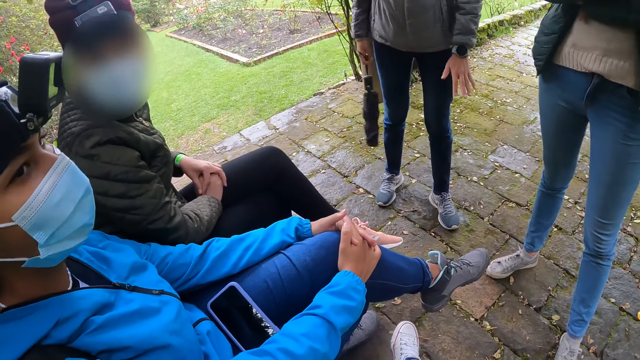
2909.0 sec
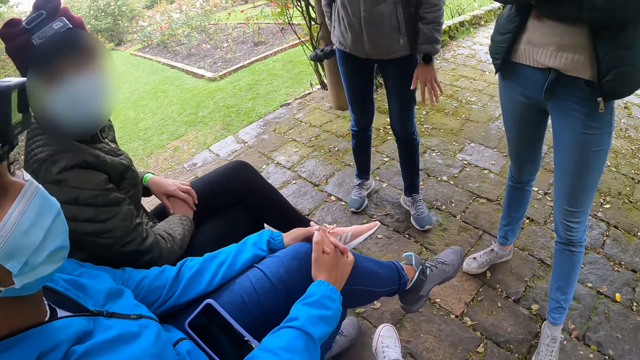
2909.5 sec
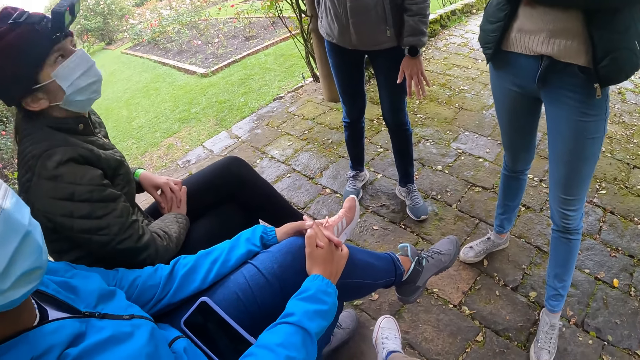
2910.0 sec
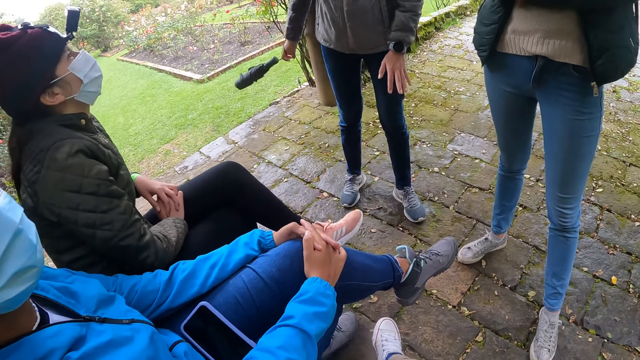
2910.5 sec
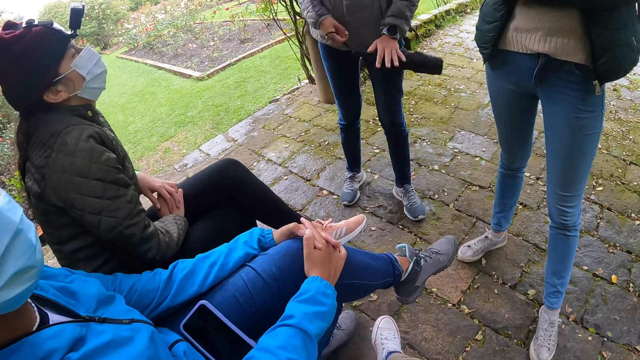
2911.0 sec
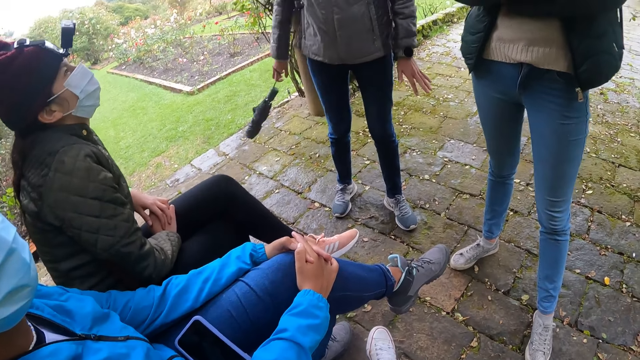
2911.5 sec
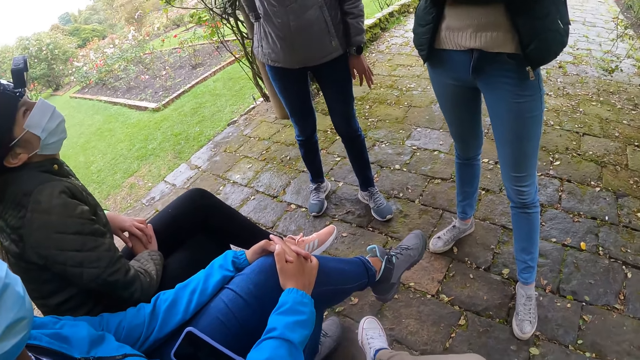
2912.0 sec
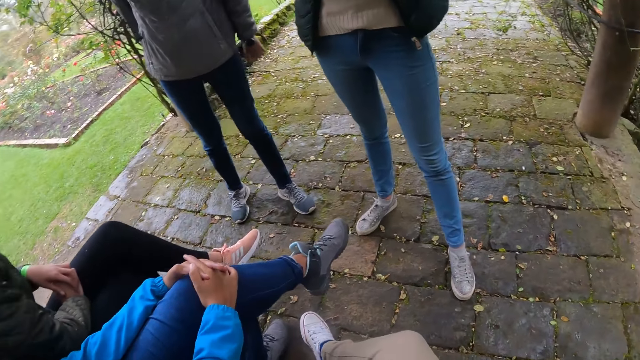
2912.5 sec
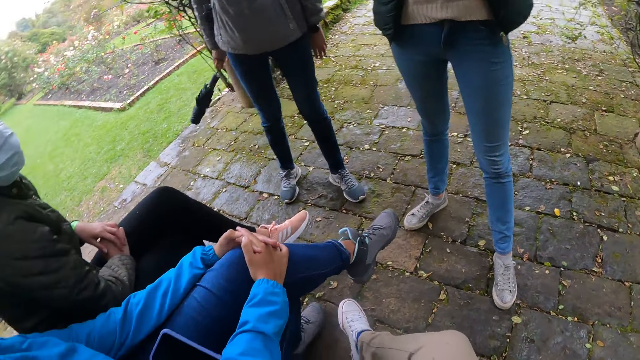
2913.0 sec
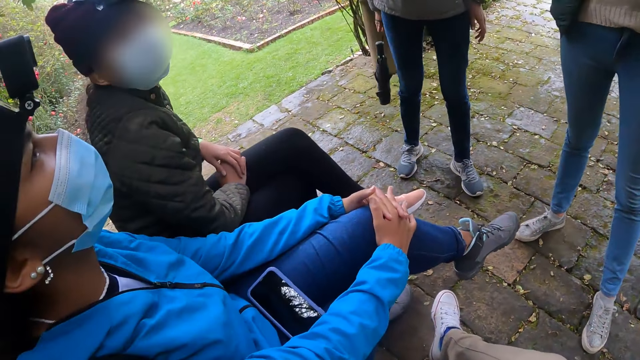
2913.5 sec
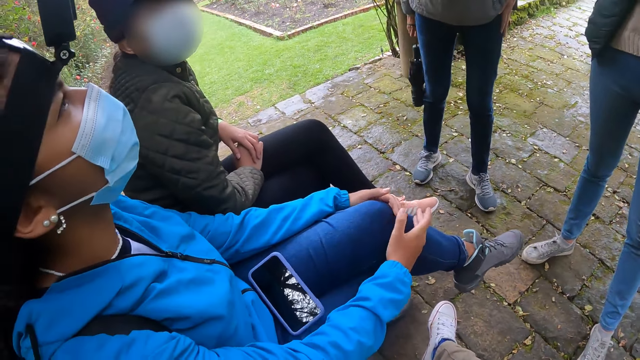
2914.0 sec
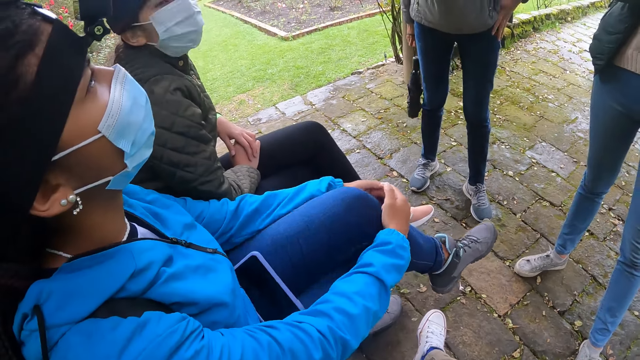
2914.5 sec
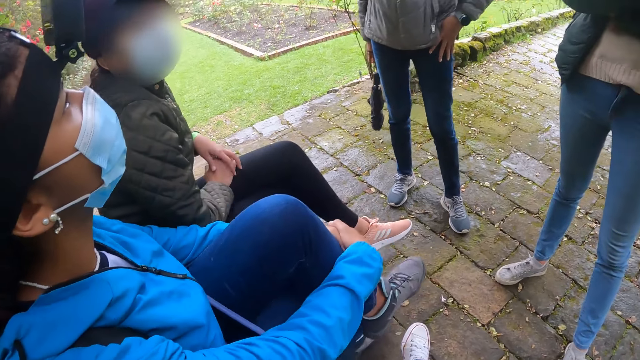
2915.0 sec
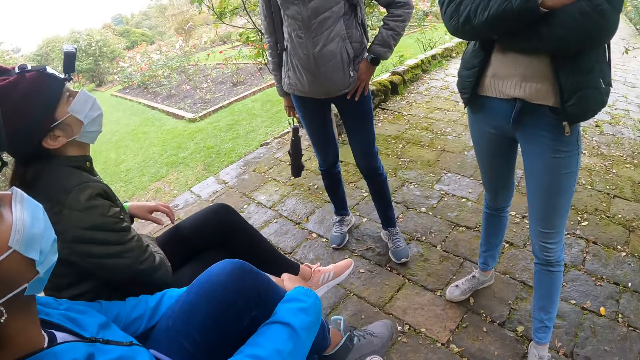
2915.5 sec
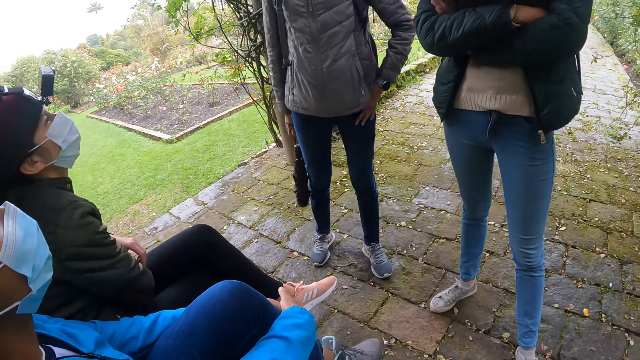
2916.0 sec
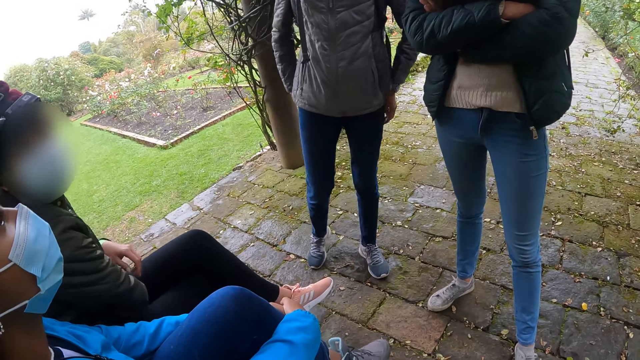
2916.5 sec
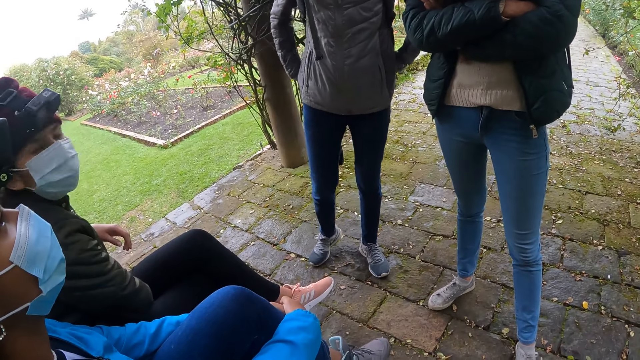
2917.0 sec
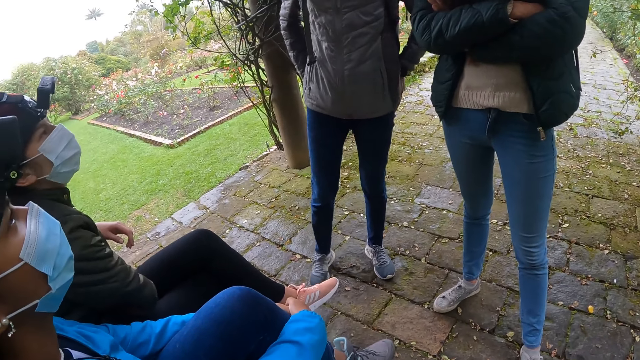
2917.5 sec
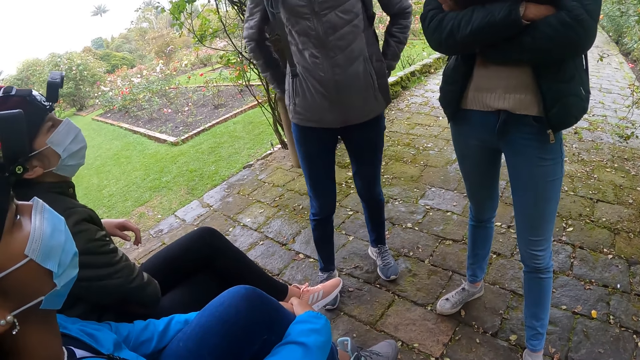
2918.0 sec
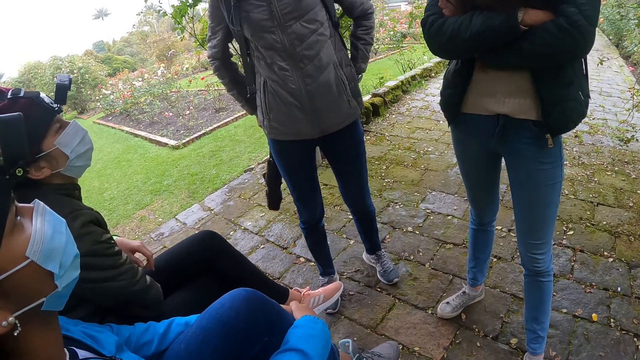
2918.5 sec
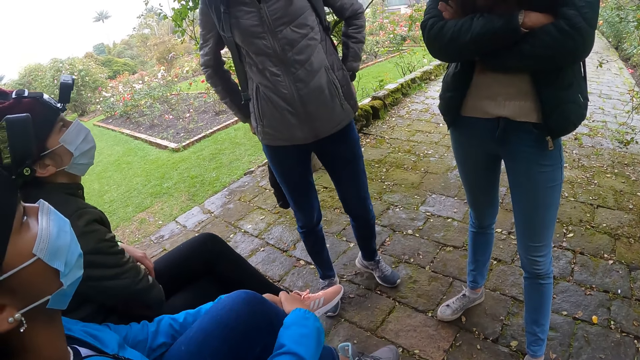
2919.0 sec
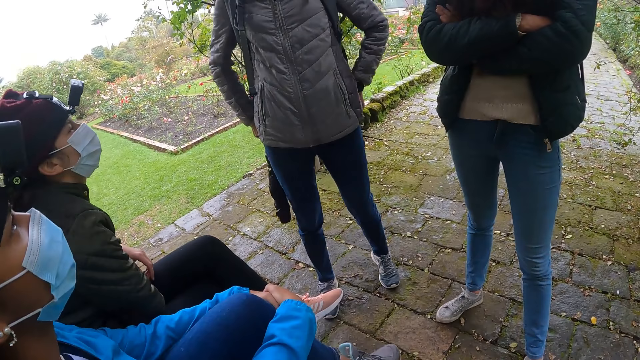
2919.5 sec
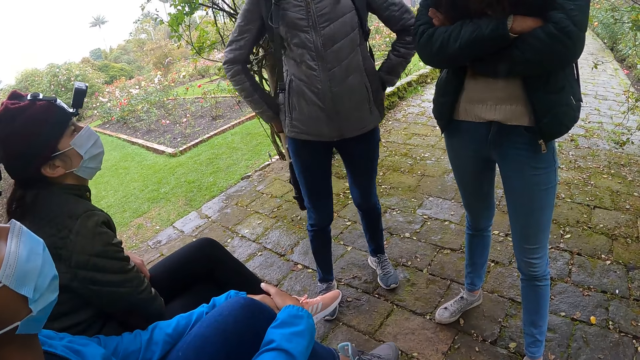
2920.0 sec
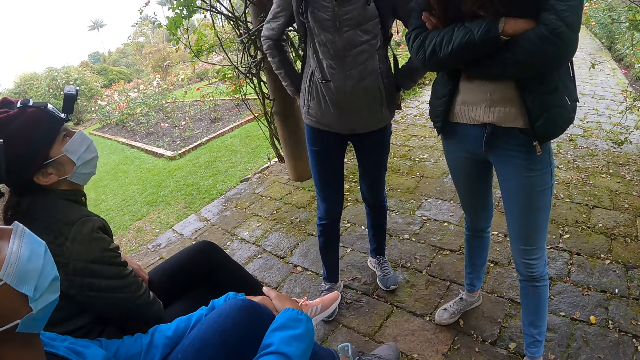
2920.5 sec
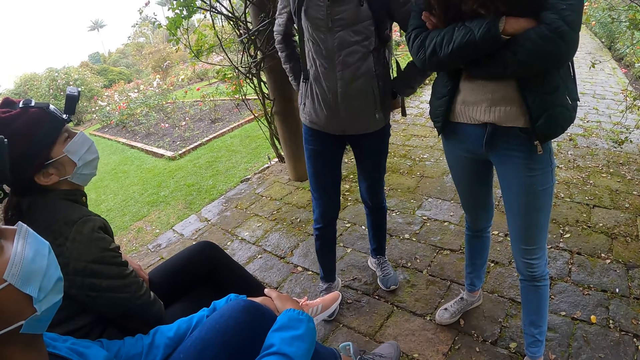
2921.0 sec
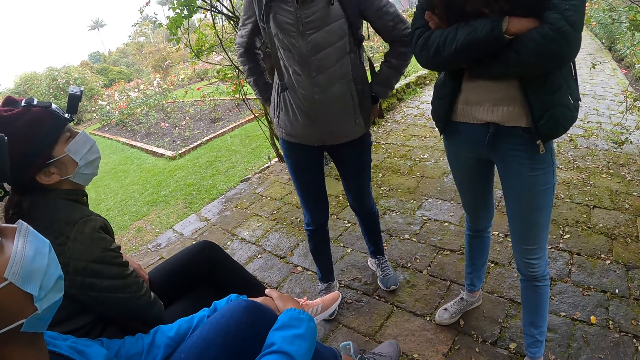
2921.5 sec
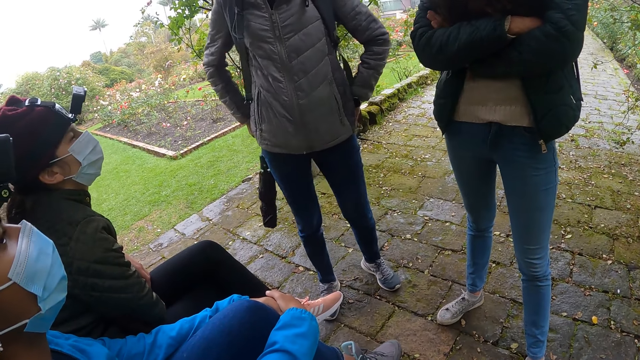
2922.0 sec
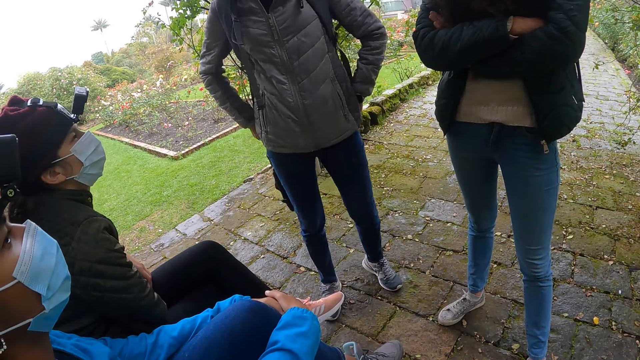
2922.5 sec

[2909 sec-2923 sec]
A lady moves her legs. Another lady crosses her hands.

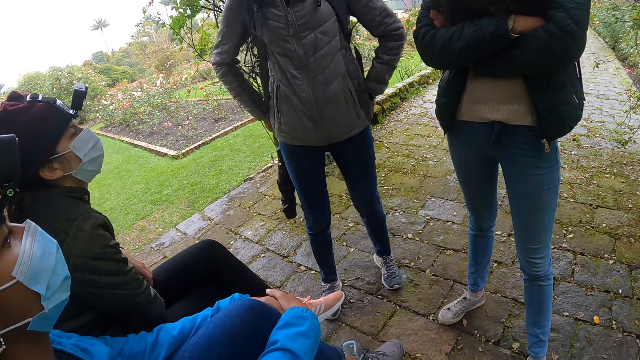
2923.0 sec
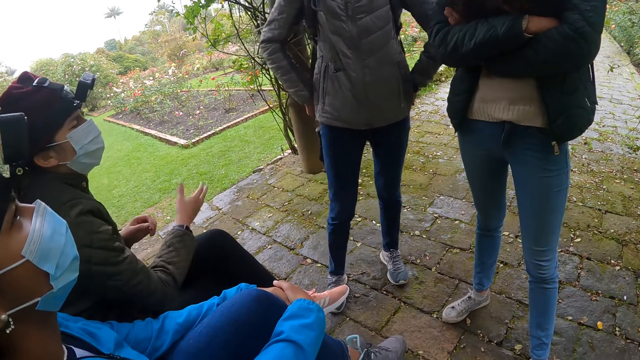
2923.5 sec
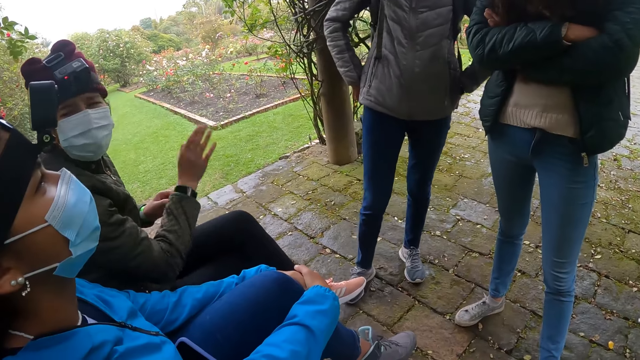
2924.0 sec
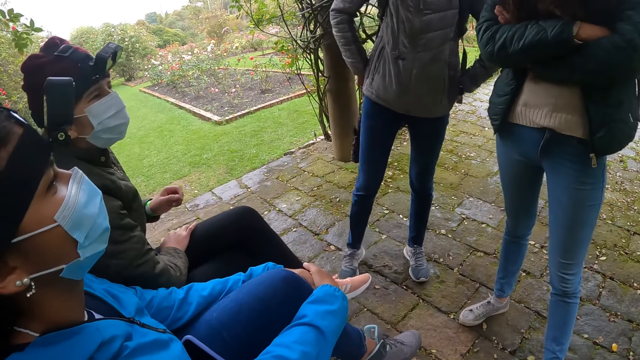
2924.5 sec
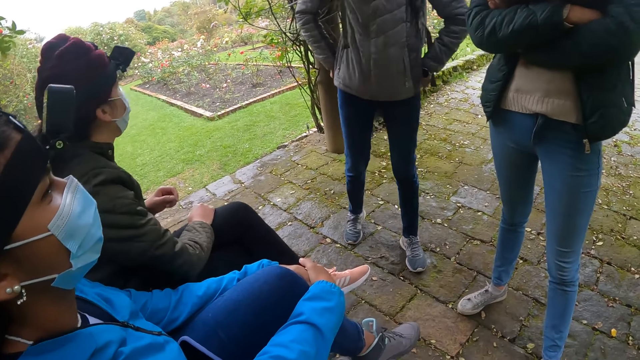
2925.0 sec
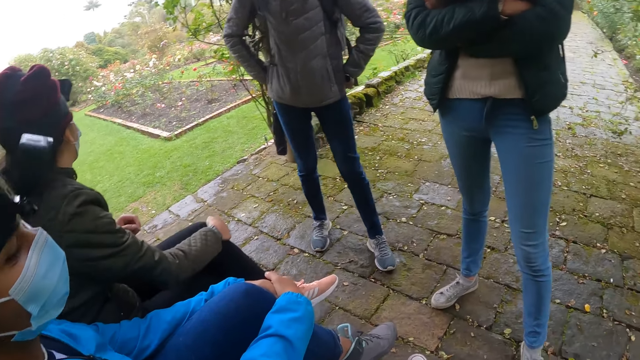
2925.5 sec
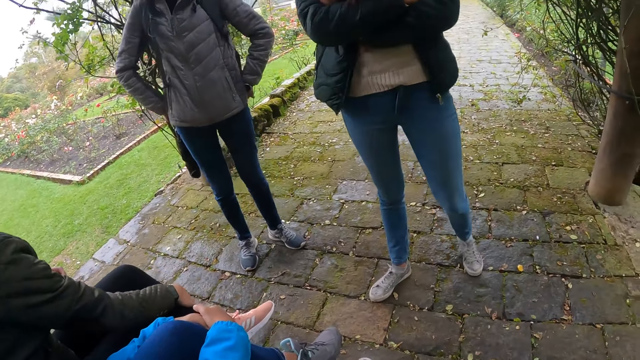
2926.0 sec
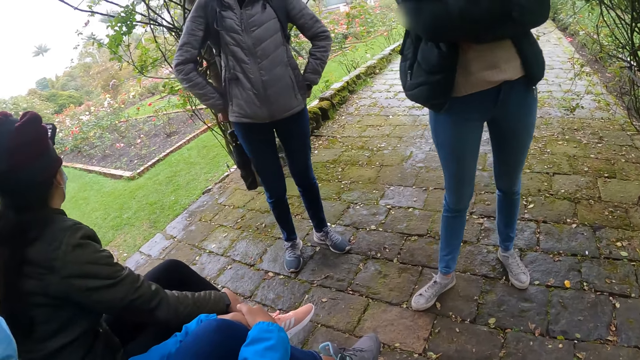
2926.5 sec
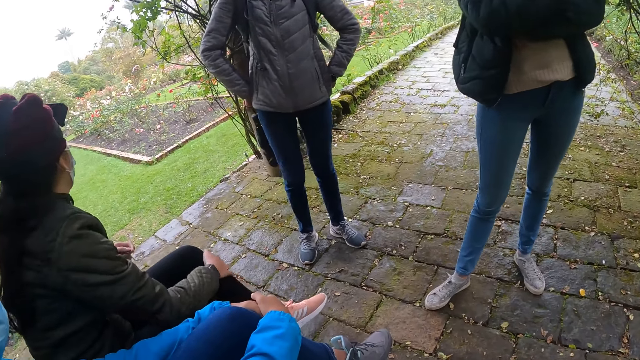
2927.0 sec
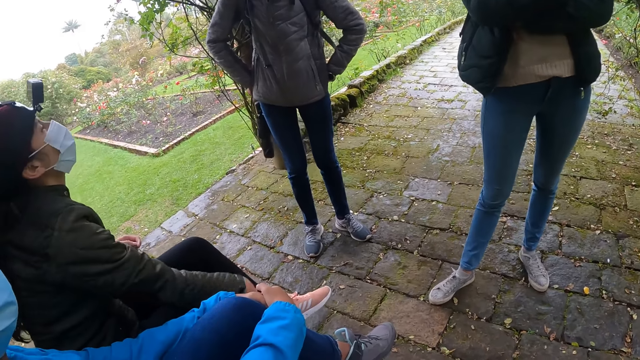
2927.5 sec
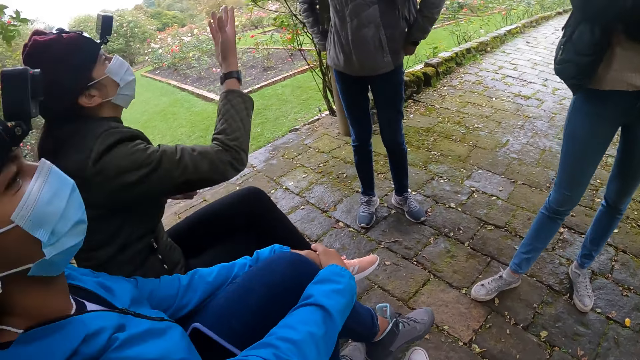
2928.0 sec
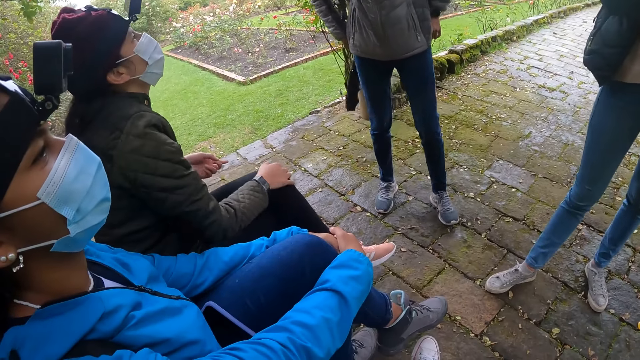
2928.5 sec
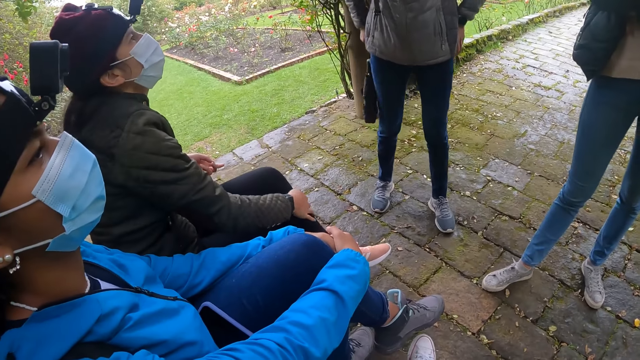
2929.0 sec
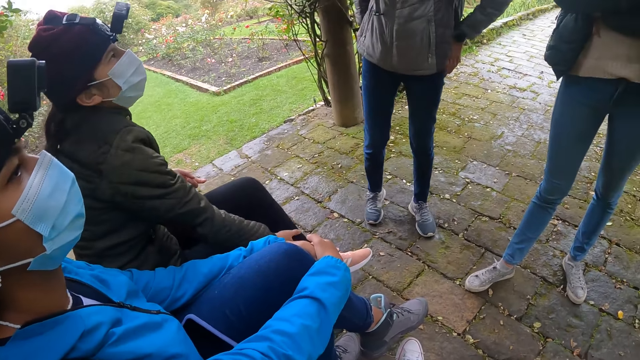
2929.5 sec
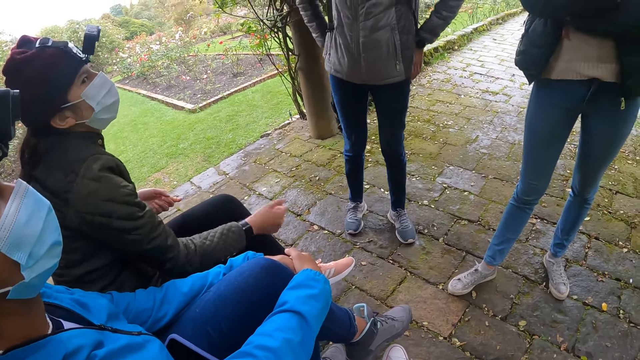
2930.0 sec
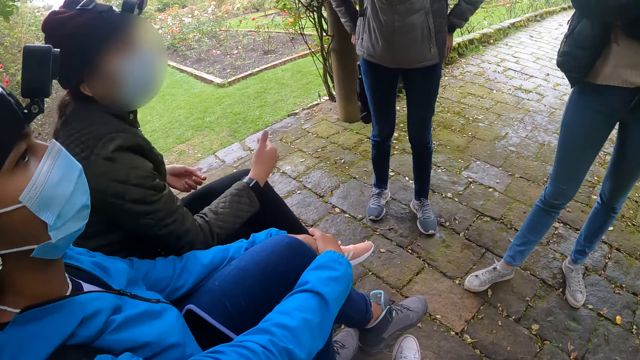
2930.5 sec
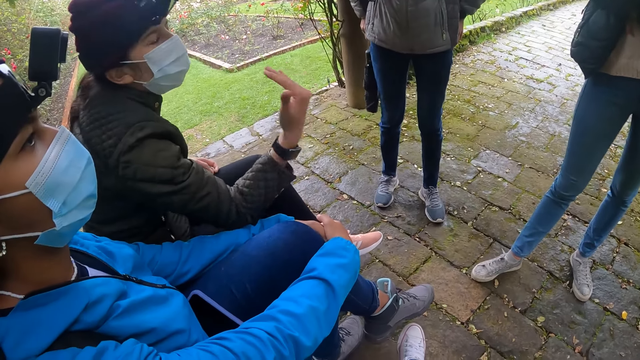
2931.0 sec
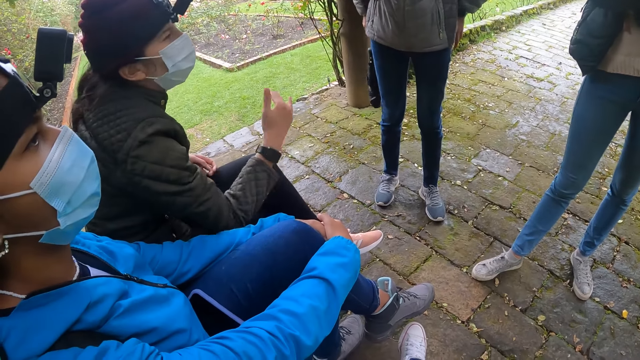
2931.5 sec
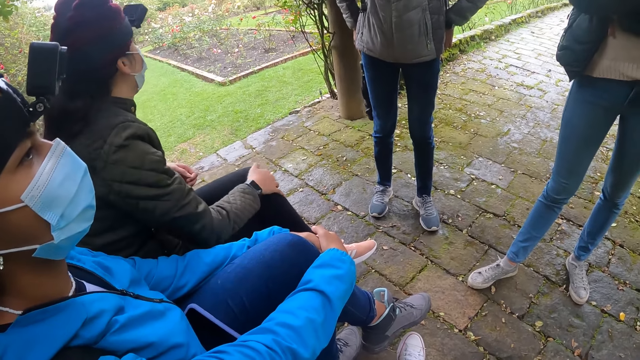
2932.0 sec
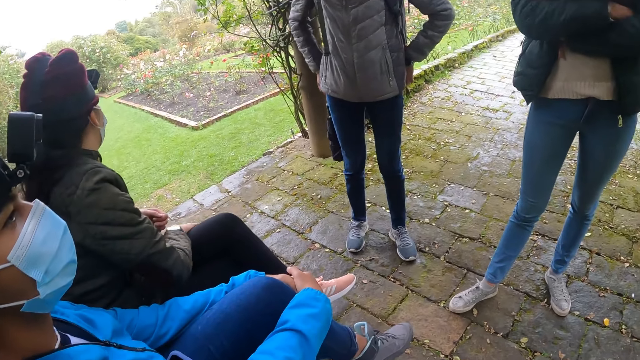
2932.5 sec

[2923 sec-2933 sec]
A lady makes gestures with her hand.
